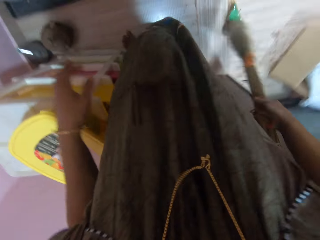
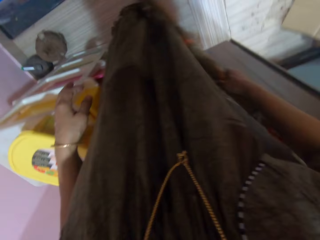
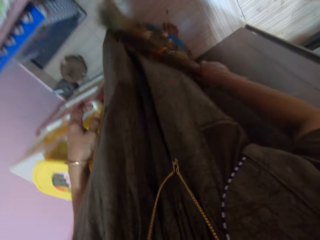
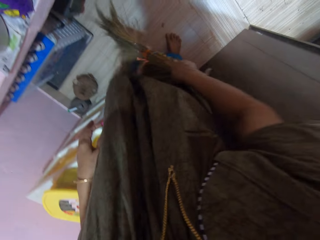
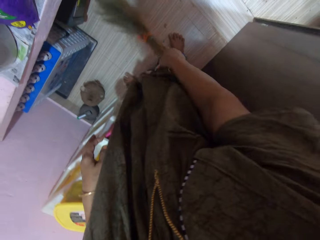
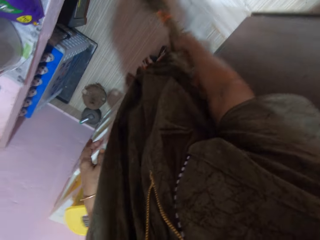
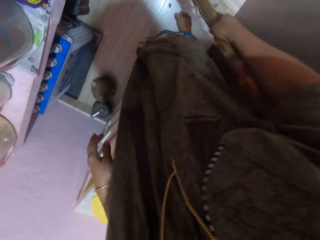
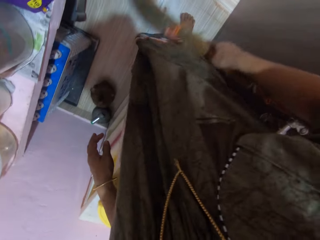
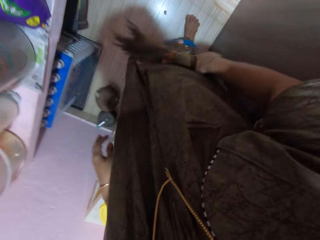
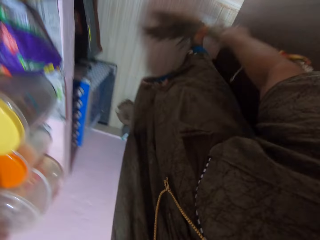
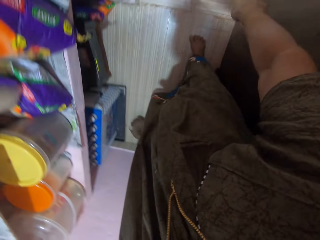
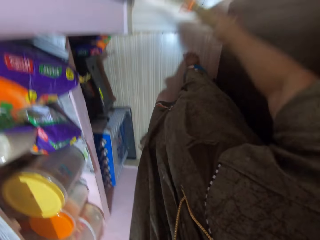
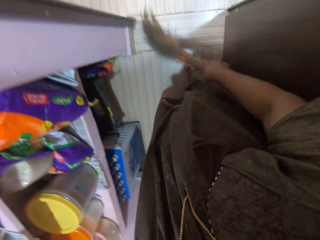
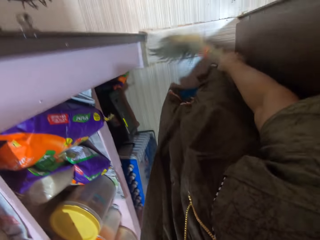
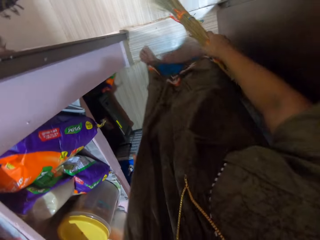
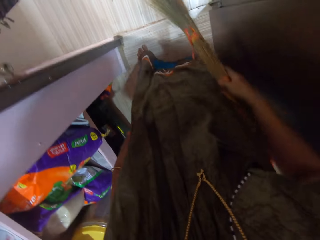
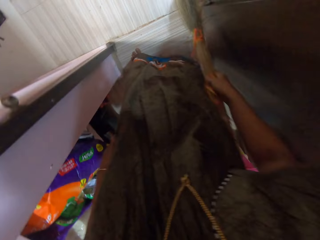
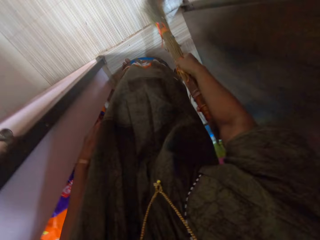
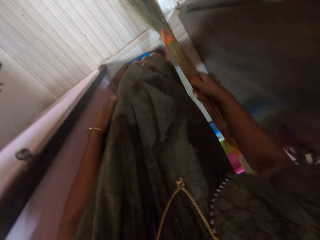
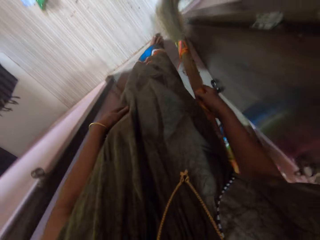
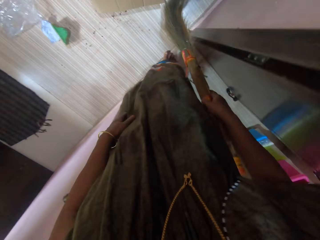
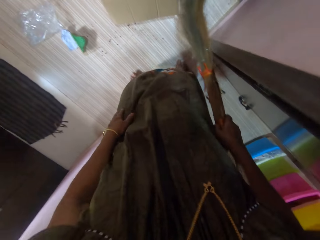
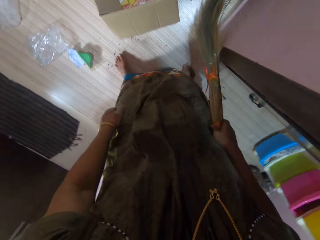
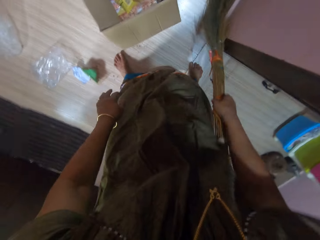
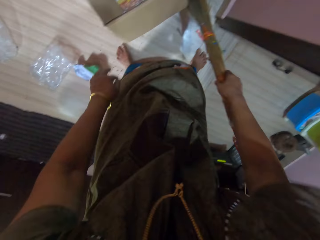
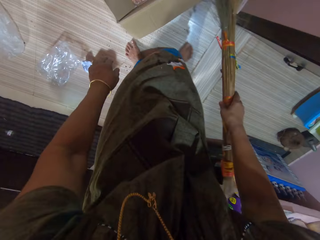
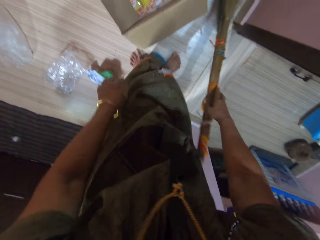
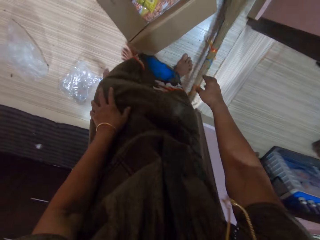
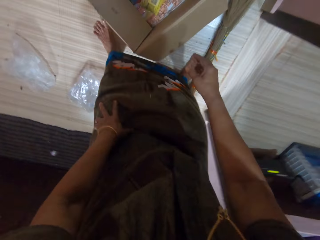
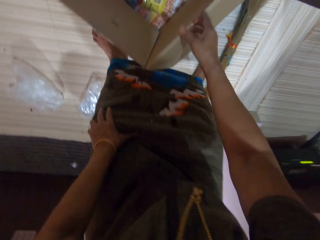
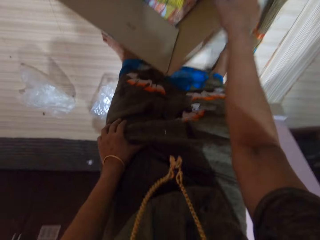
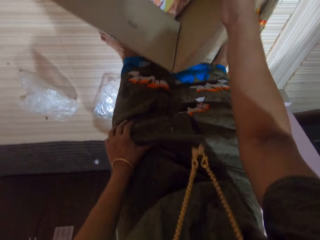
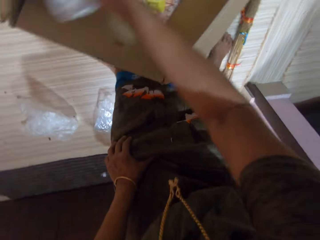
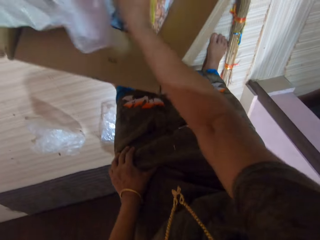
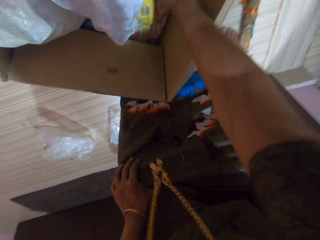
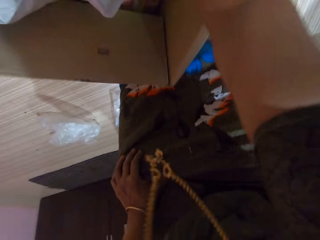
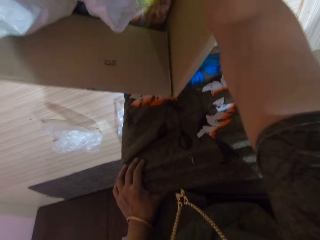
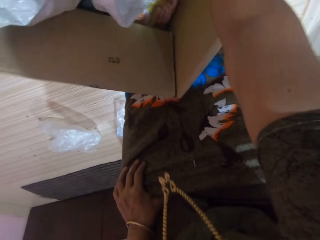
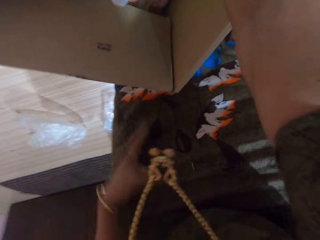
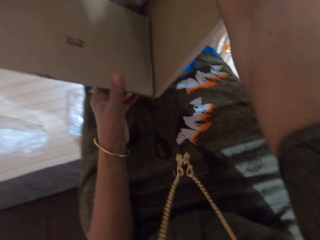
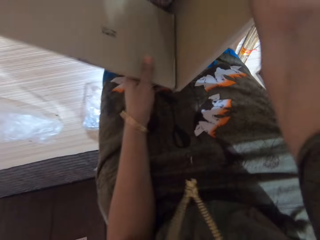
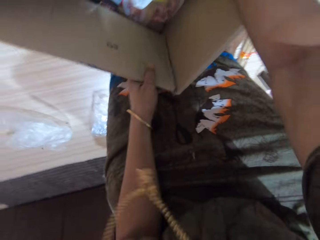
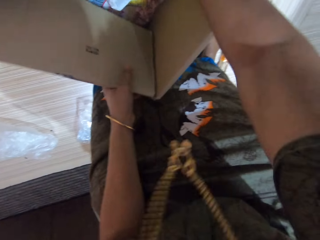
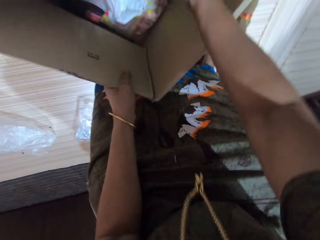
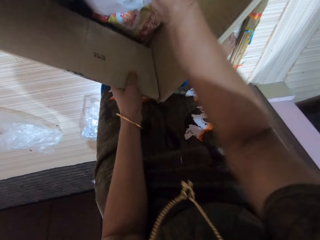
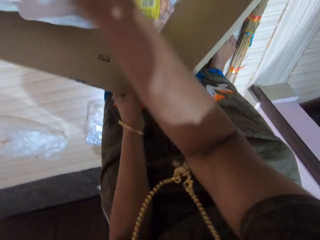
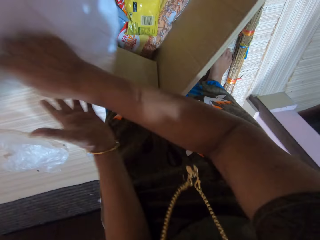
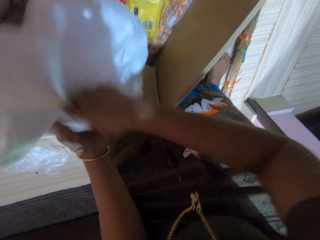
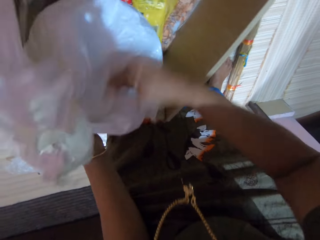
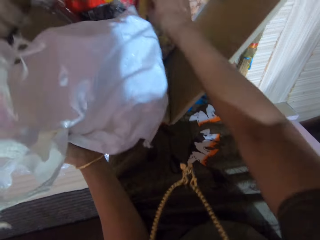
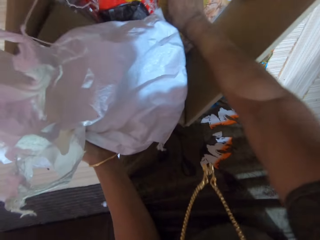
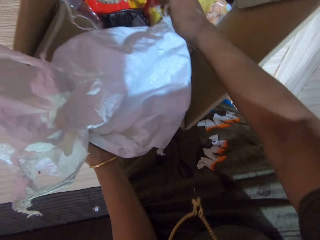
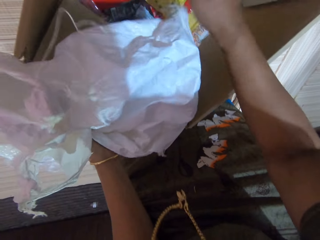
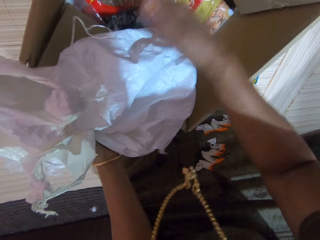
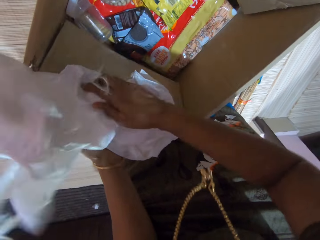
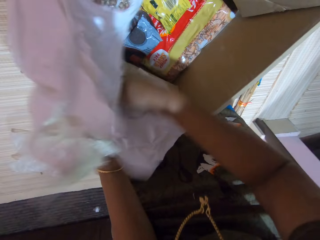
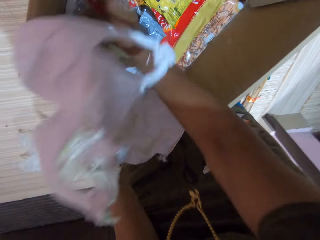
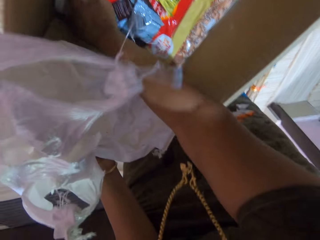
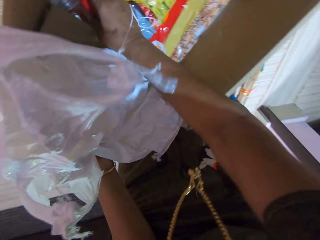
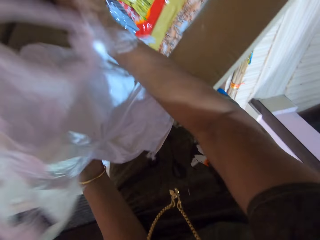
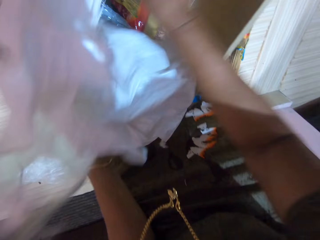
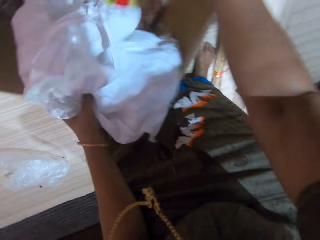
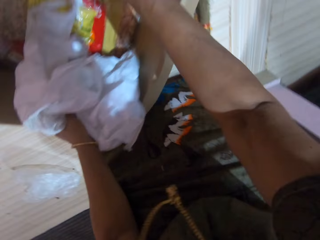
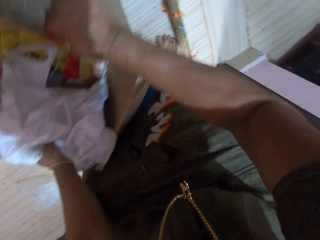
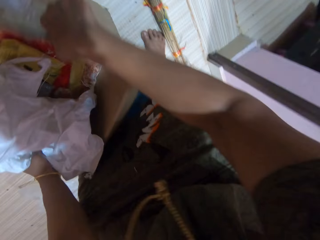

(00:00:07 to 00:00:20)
The camera wearer sweeps the floor with a broom in her right hand. She puts the broom down. She touches a carton box. She arranges the inside of the carton on the floor. She moves a sack. She touches the carton box. She lifts the sack. She touches the sack. She touches the packets. She touches the sack. She moves the carton box.

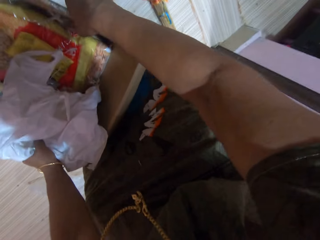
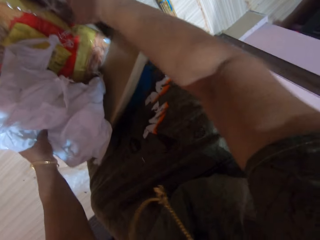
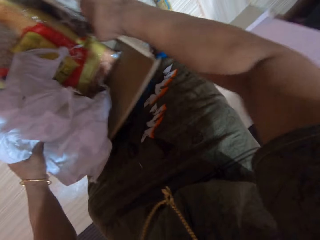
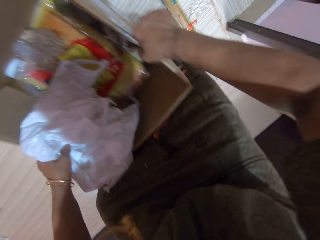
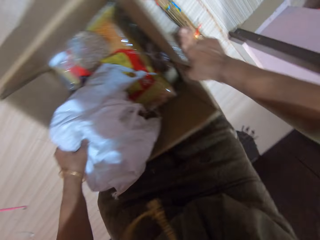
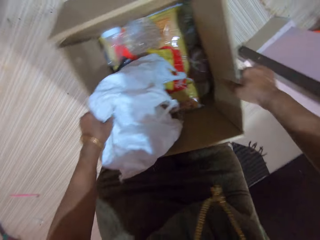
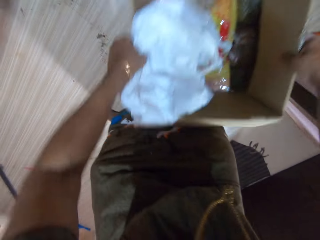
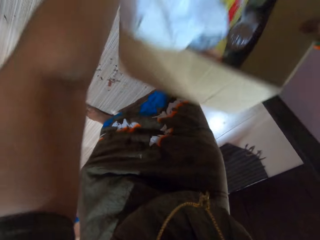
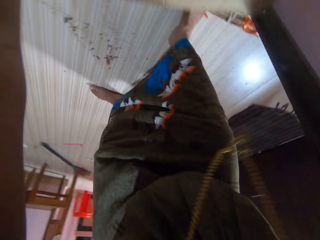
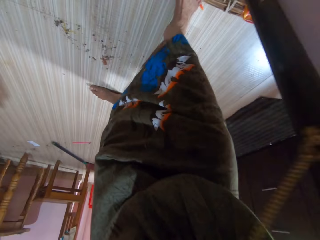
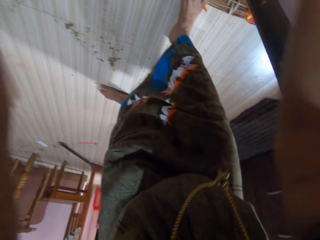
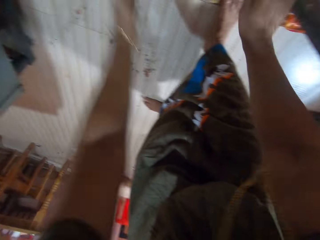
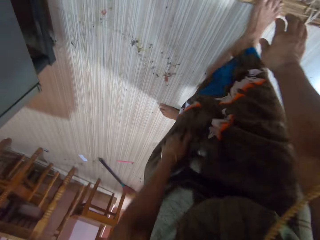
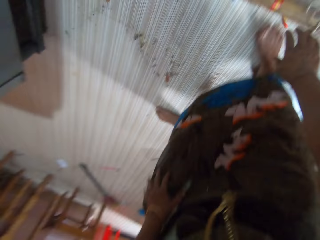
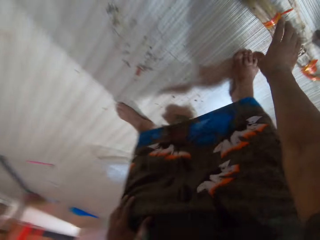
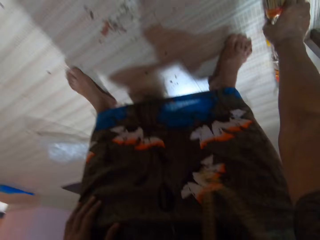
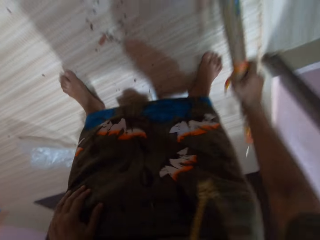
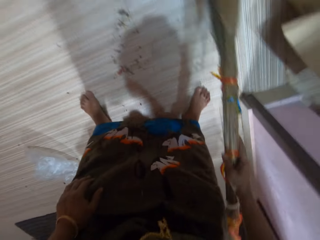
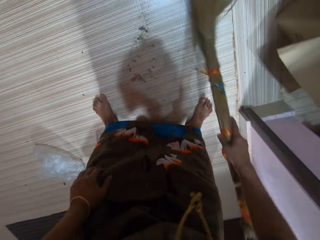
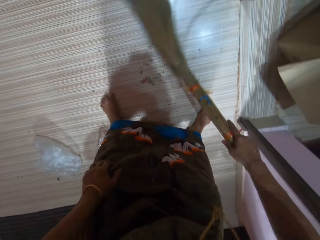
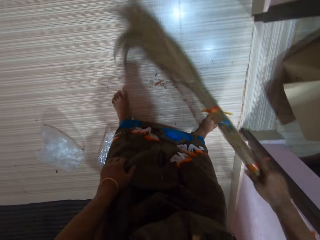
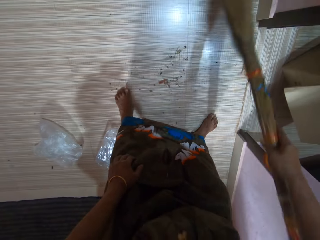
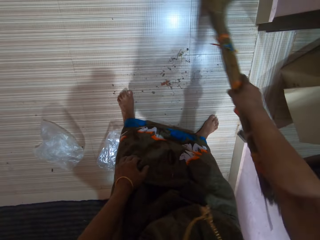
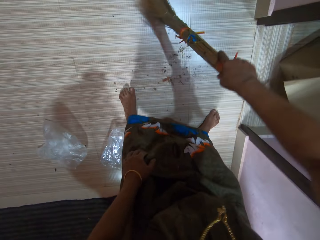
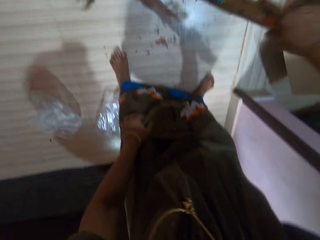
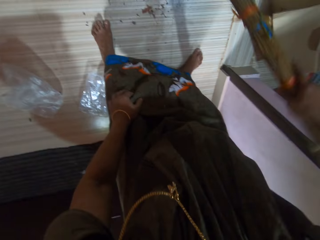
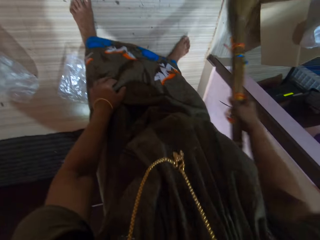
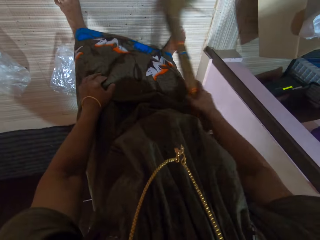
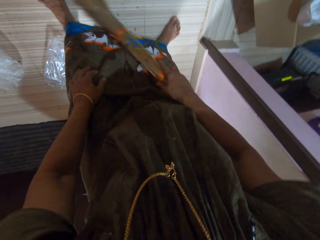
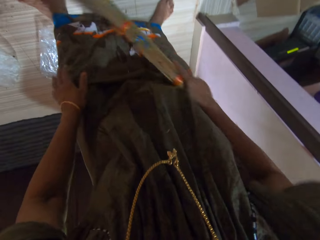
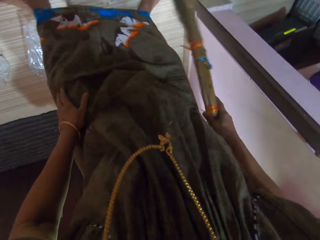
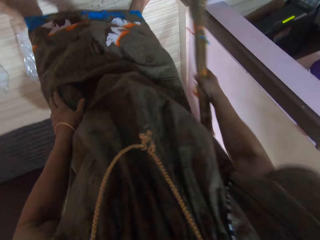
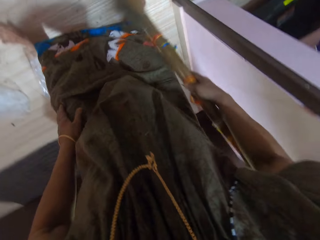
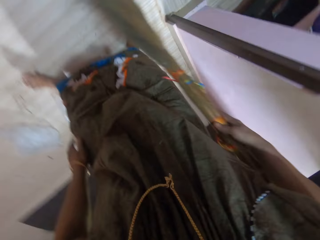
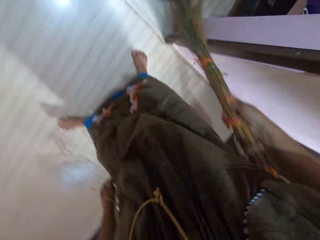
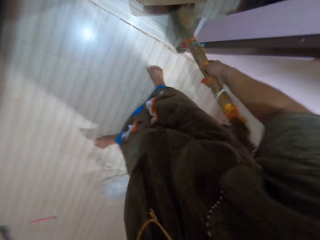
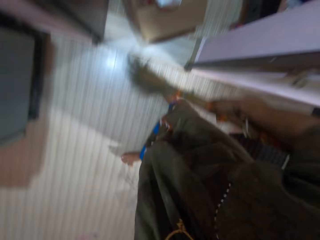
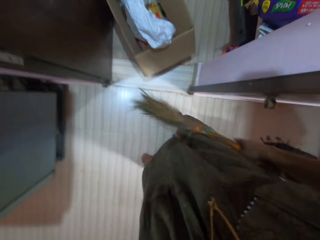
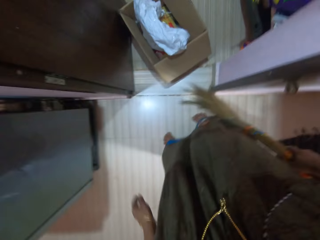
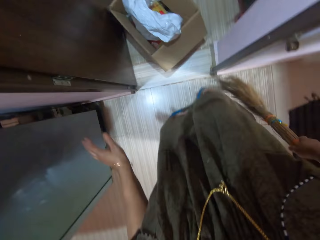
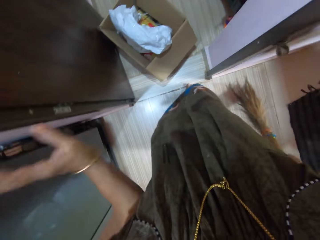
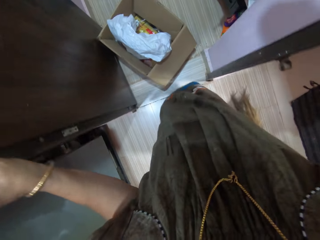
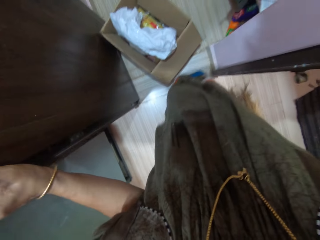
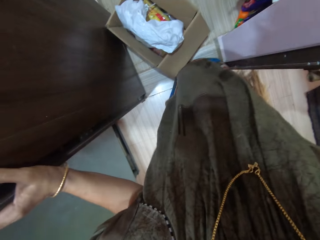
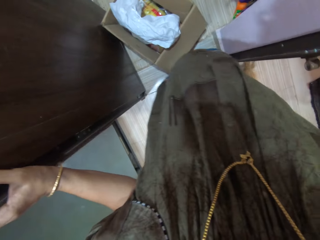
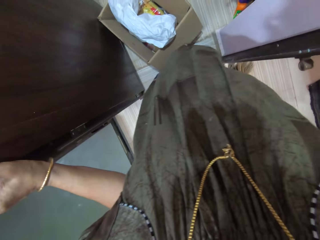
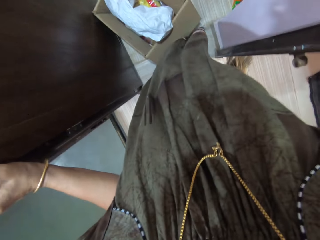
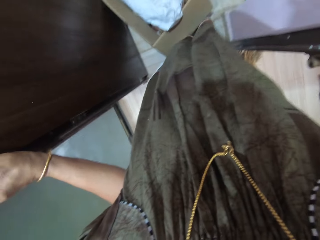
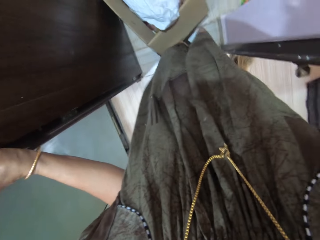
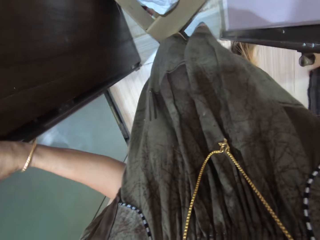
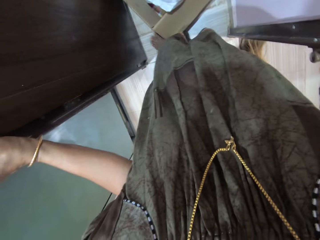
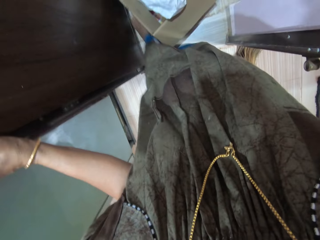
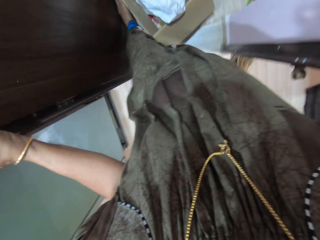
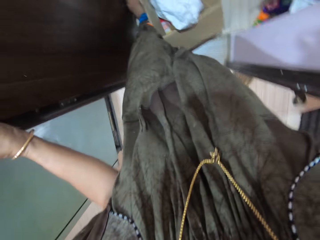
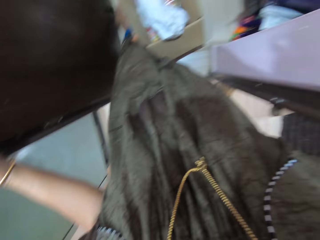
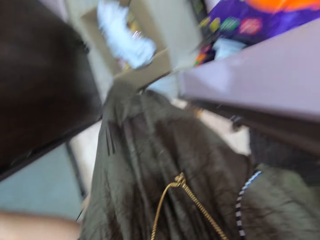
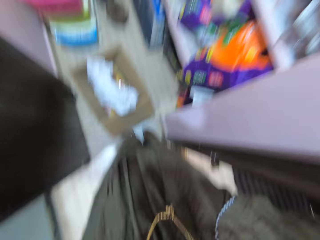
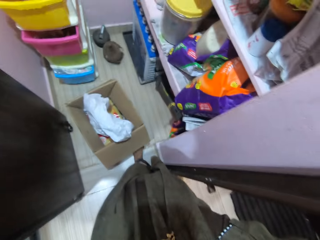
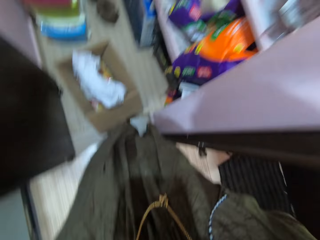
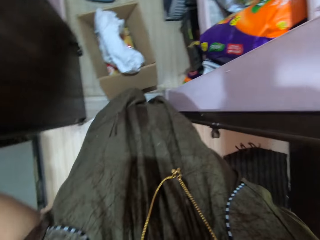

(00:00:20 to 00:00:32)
The camera wearer picks up the carton from the floor. She picks up the broom from the floor. She sweeps the floor with the broom in her right hand. She touches a door with her left hand. She moves the carton box with the leg.
